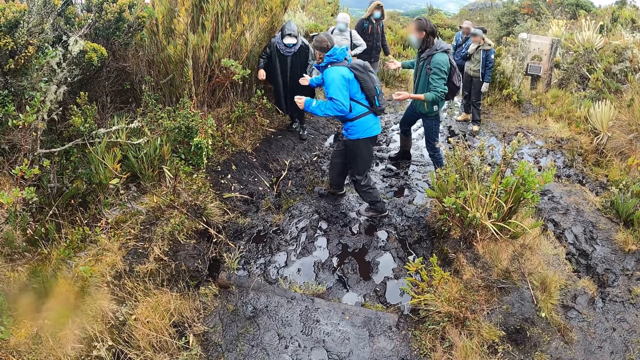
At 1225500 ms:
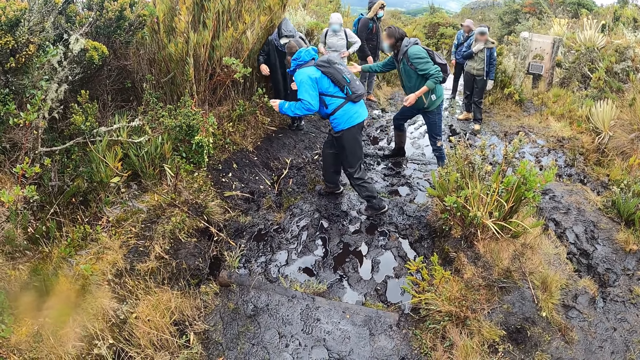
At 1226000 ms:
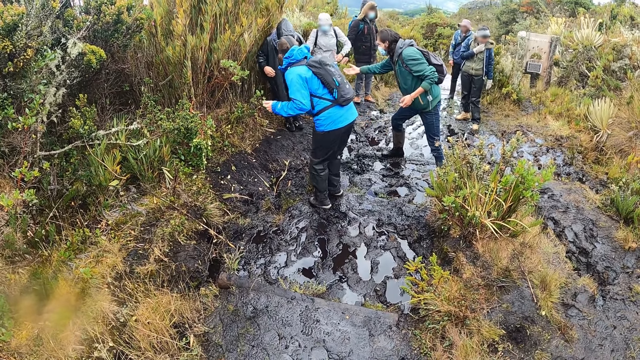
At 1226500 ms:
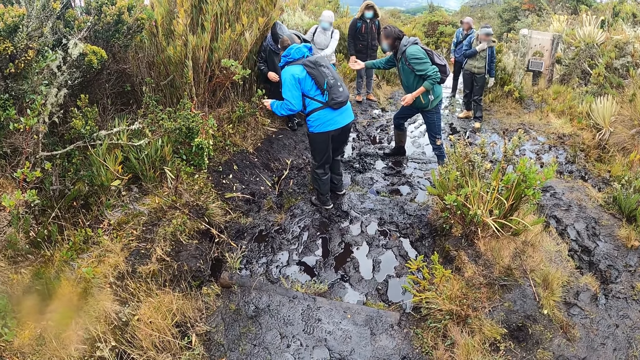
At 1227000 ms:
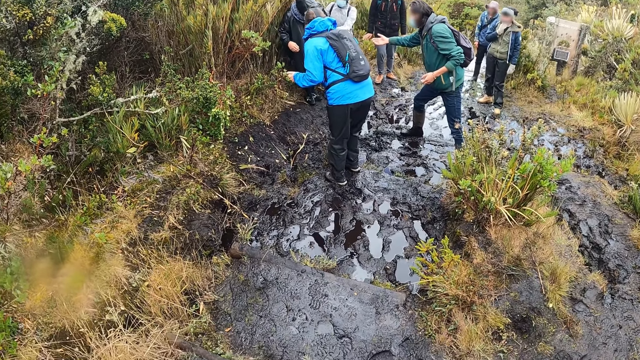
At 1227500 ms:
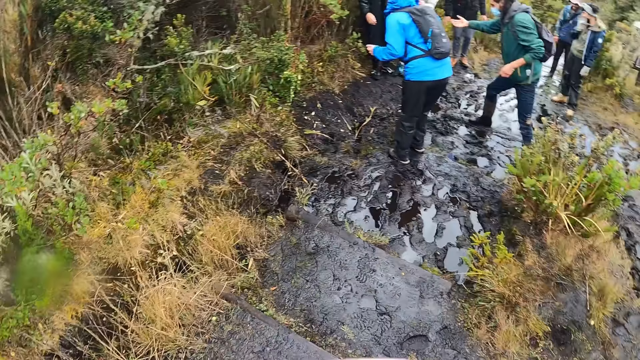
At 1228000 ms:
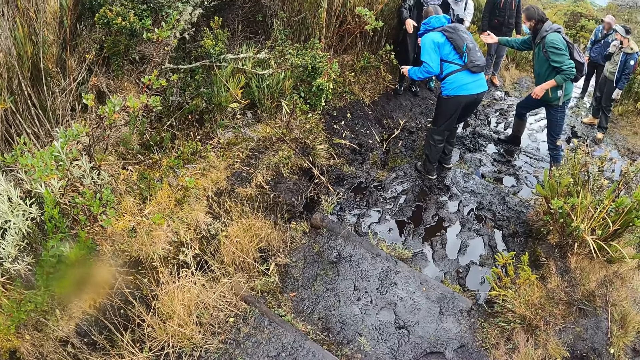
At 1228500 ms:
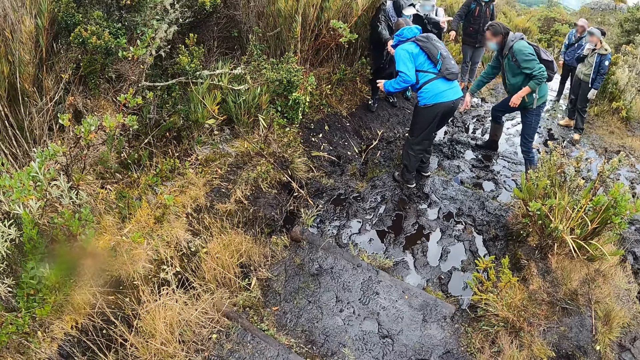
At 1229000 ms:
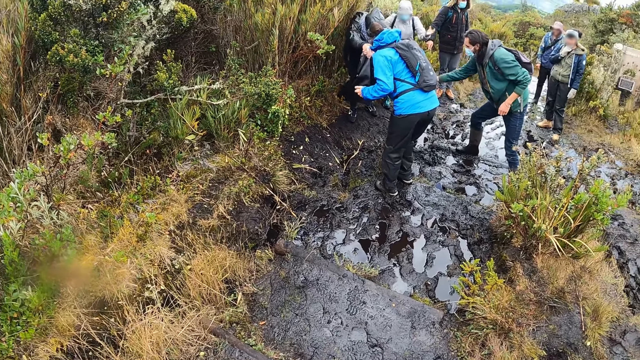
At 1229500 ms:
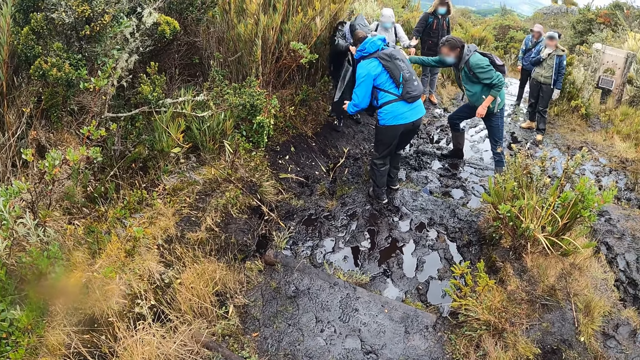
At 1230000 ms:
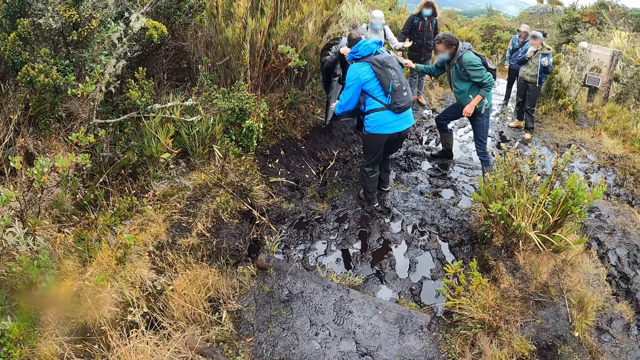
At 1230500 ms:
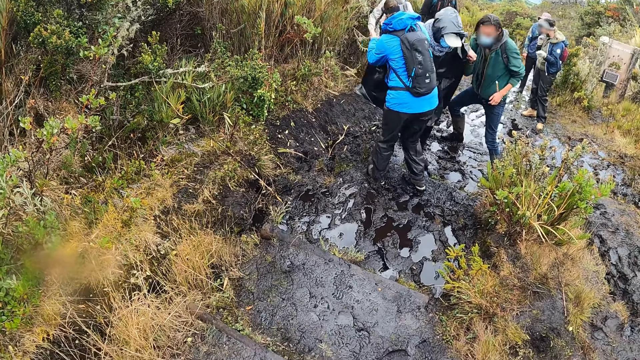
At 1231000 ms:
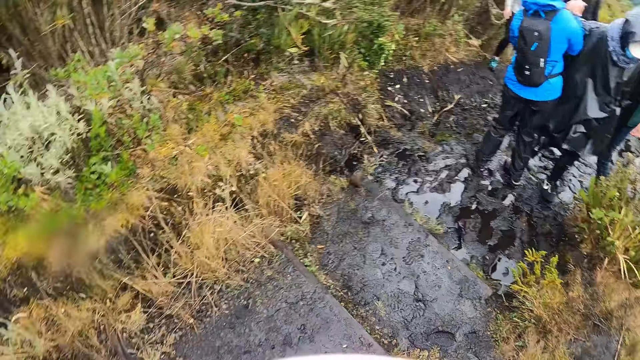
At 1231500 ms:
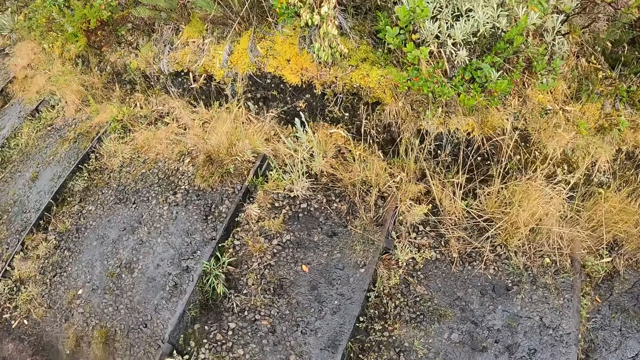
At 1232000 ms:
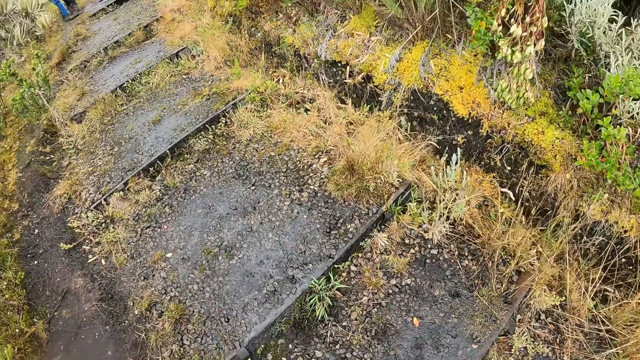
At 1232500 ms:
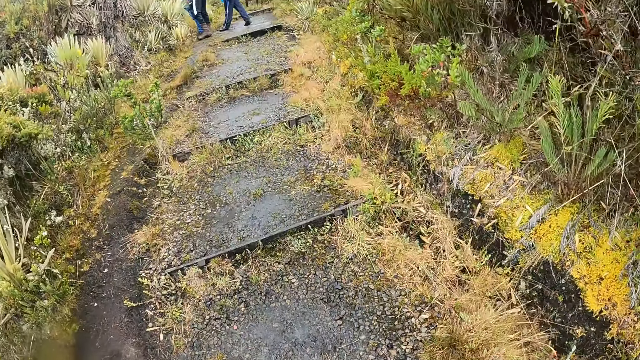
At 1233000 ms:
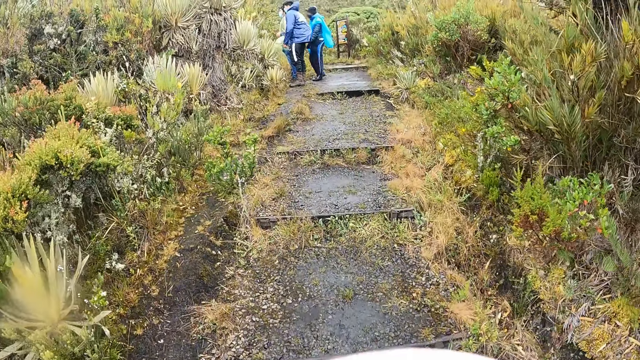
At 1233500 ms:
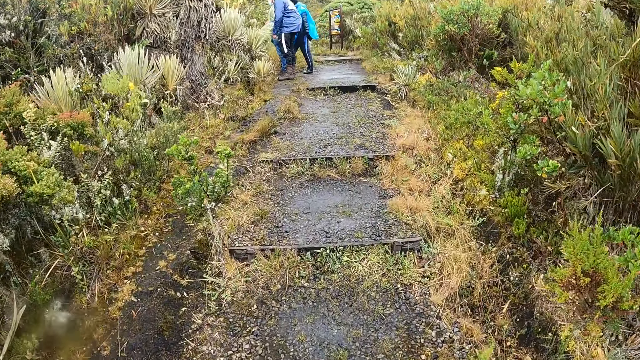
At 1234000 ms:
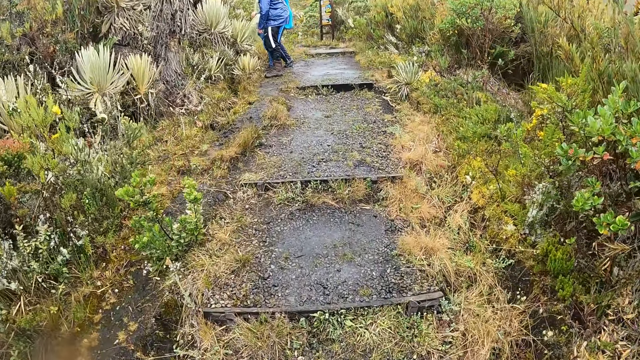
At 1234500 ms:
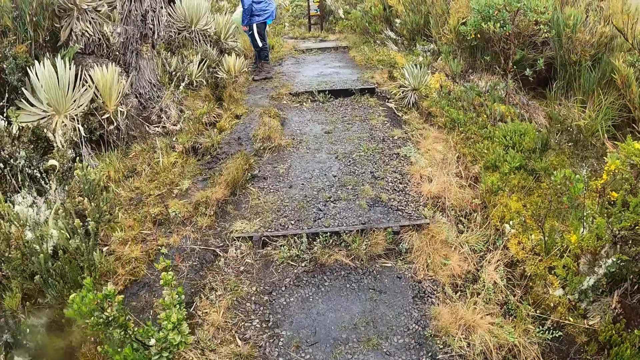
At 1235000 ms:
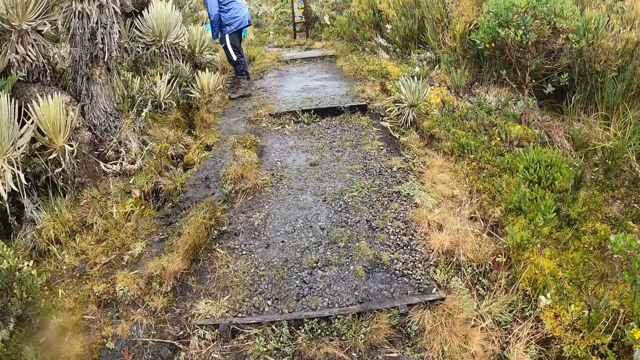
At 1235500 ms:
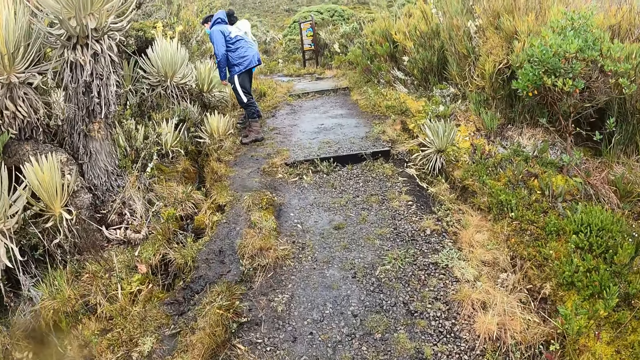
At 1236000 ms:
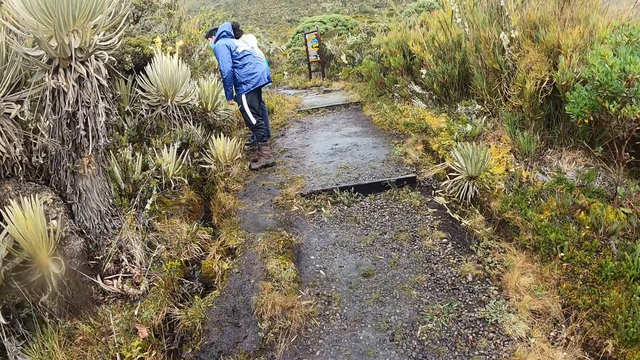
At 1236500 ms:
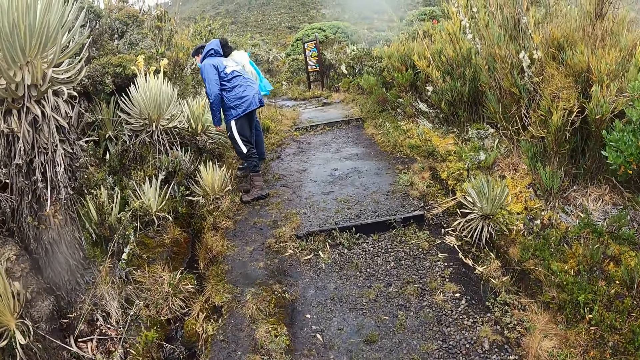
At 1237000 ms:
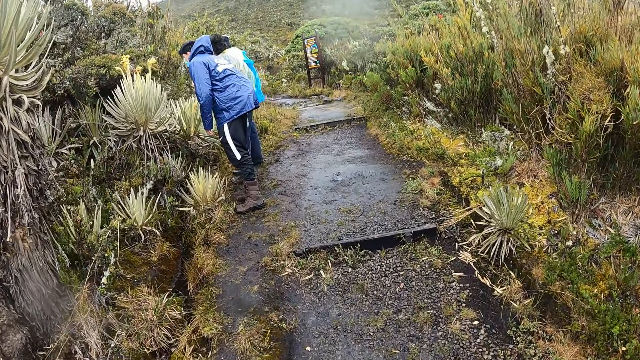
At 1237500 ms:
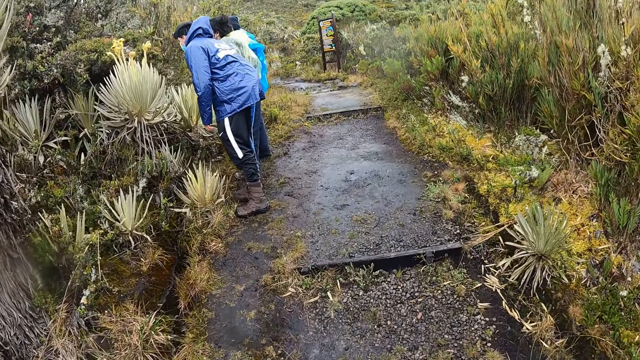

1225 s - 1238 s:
A man stretches his right hand towards another man. A third man stretches his right hand towards the second man. The camera wearer looks aside. They walk.

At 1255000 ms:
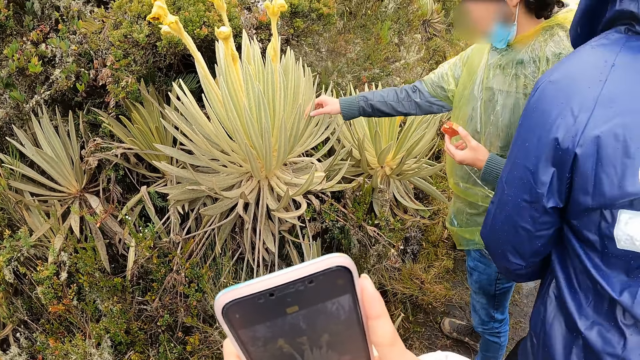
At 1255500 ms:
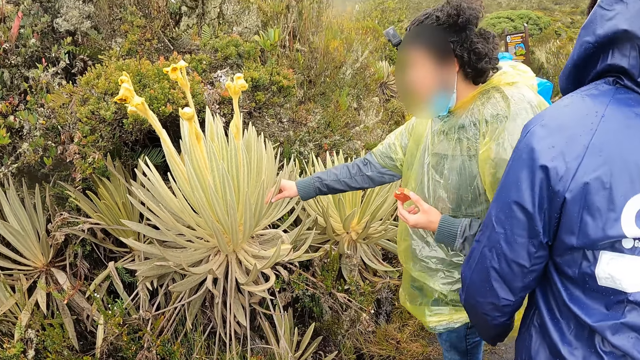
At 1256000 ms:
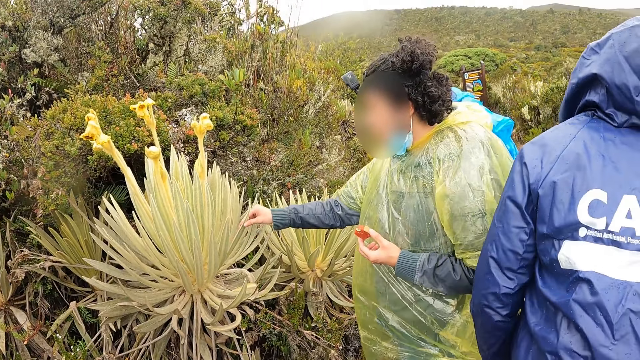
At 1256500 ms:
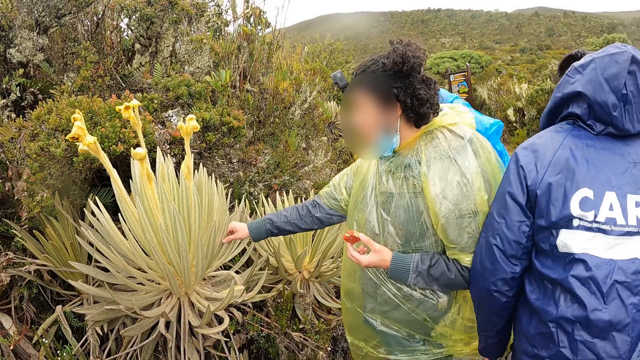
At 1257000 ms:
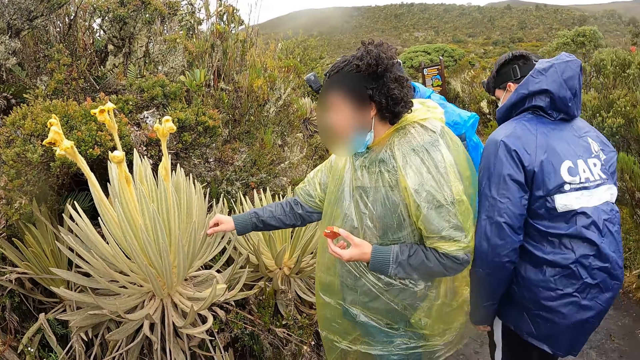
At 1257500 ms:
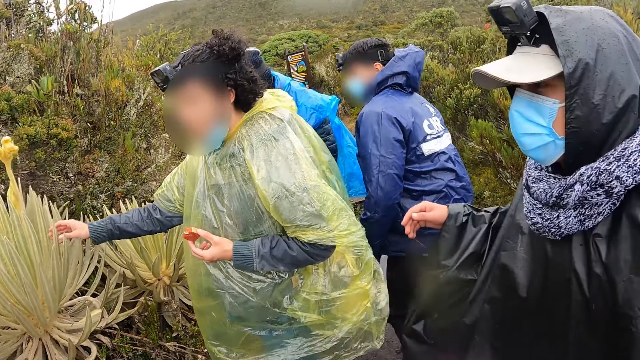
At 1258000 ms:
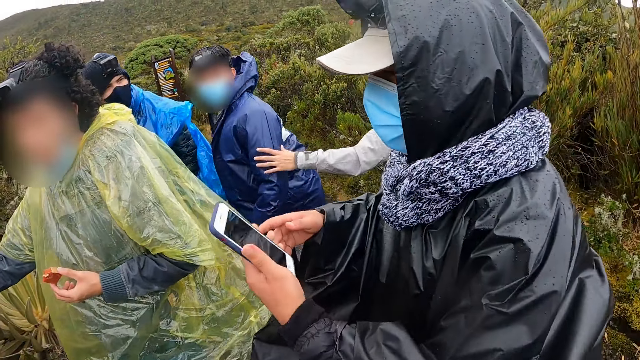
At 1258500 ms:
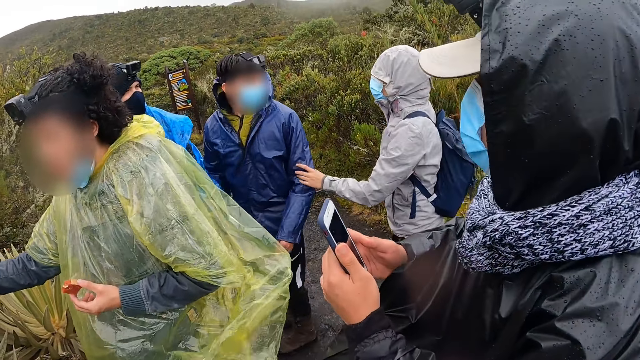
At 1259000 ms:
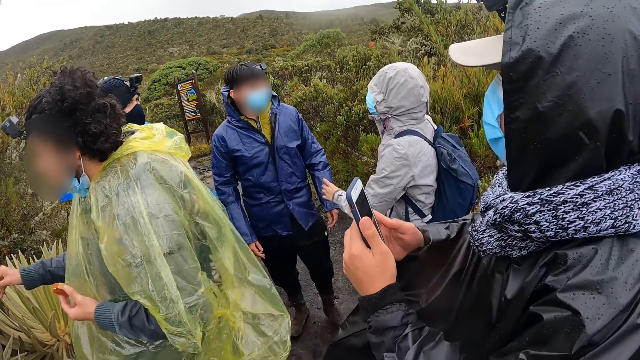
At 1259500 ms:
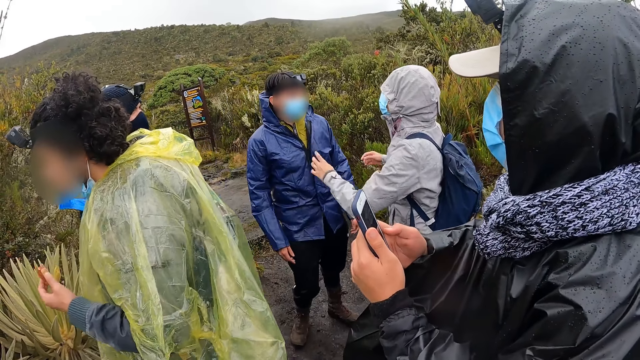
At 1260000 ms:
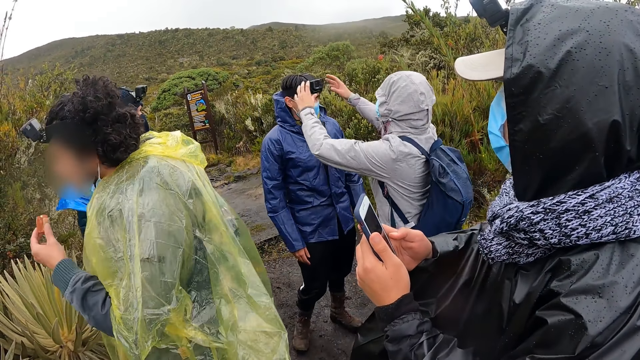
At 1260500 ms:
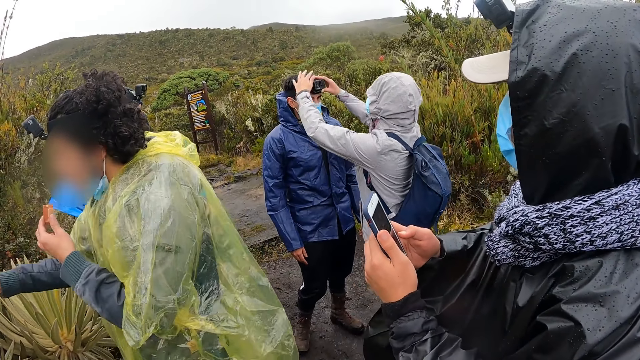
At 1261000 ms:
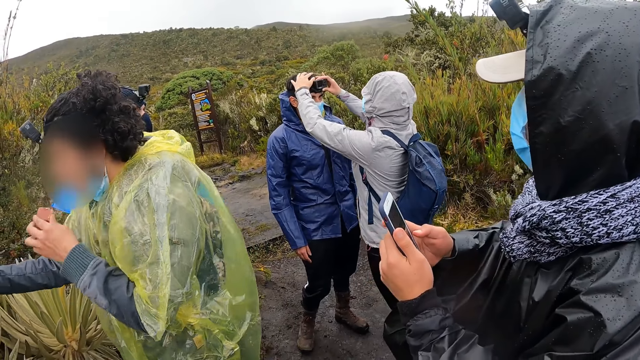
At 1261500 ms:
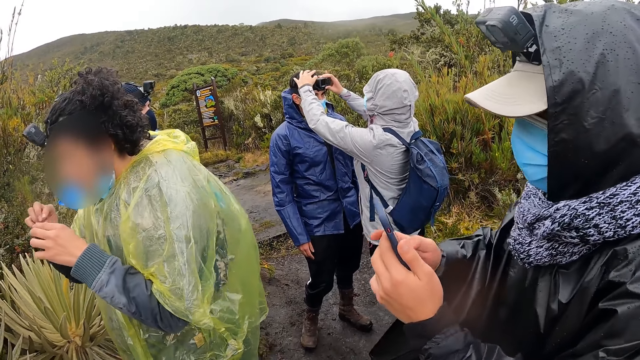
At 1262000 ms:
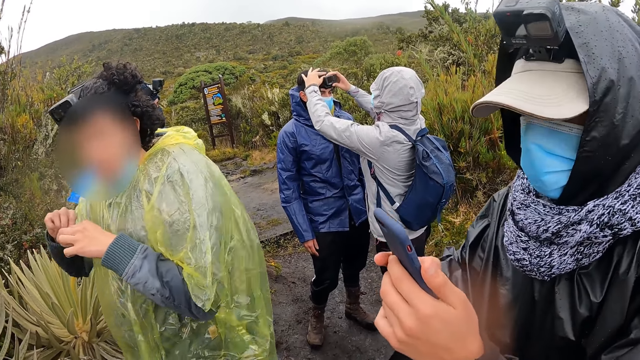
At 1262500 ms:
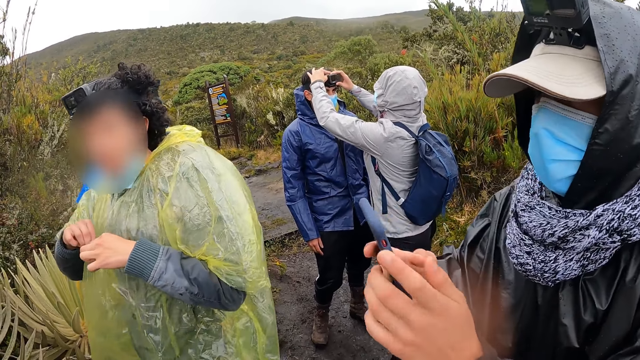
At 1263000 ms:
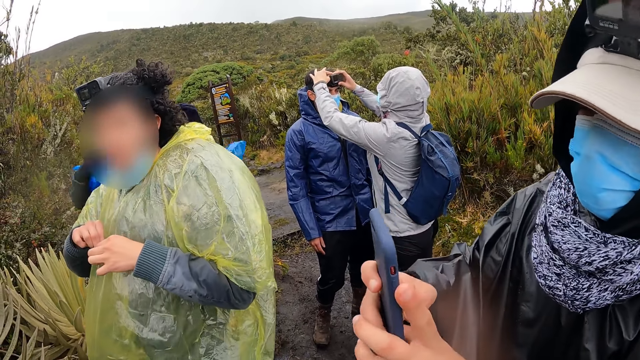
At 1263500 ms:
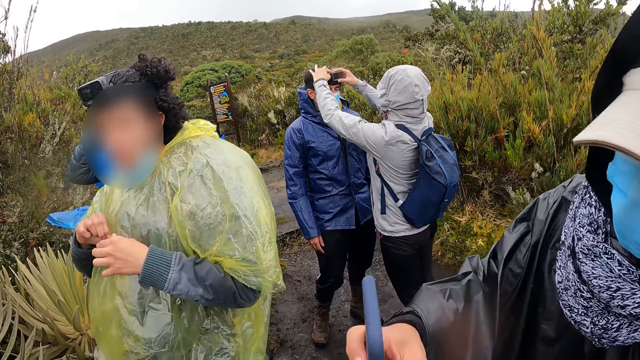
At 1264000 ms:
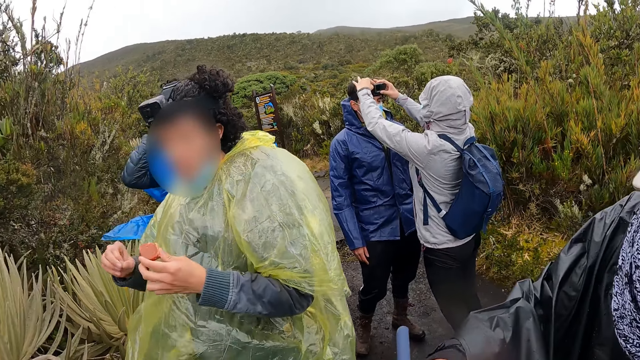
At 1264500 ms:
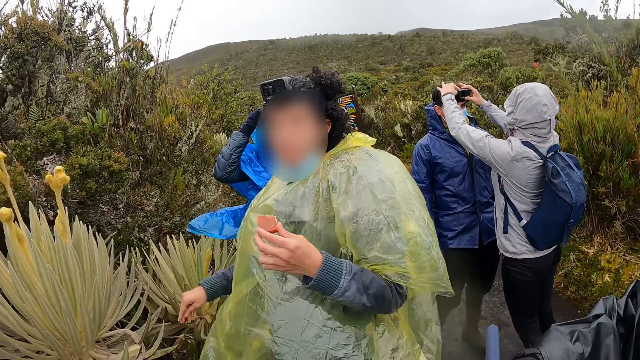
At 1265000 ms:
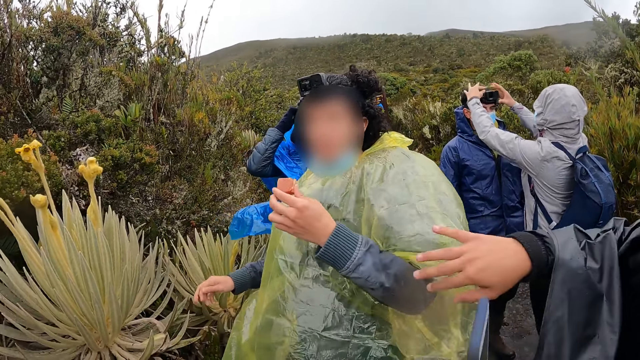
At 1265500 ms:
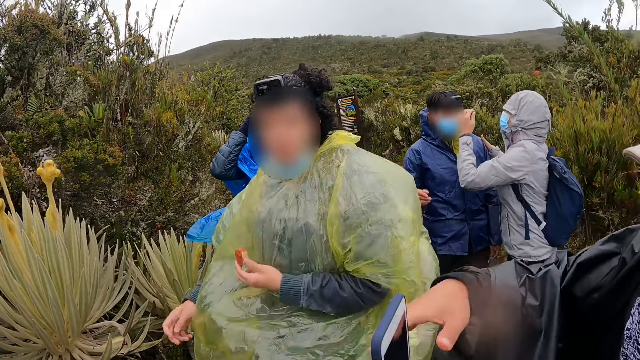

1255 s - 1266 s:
The camera wearer operates the phone with both hands. A woman touches the cassava plant with her right hand. Another woman holds a phone with her left hand. The second woman operates the phone with both hands. A third woman adjusts a camera on a man's head with both hands. The camera wearer looks at the others. The first woman peels the shell of a cookie in her left hand with her right hand.
